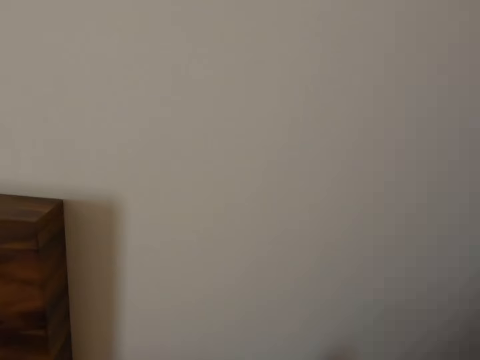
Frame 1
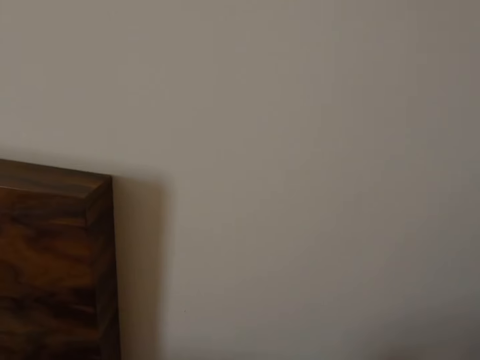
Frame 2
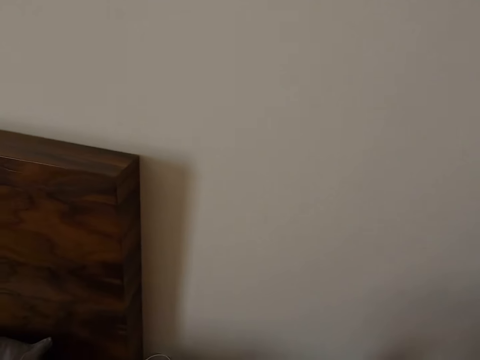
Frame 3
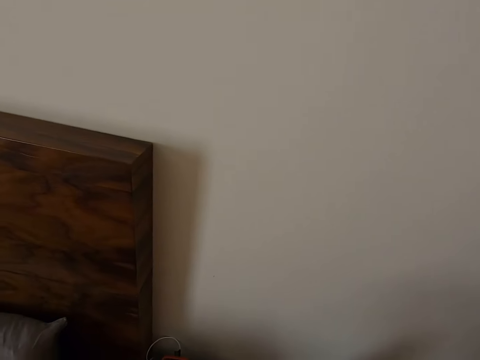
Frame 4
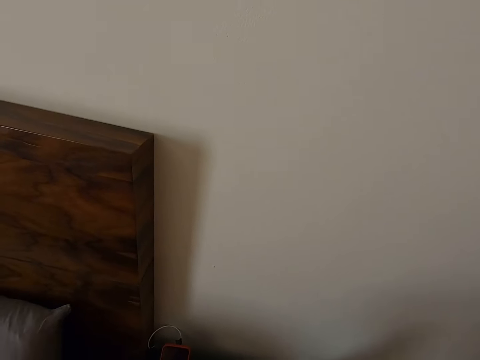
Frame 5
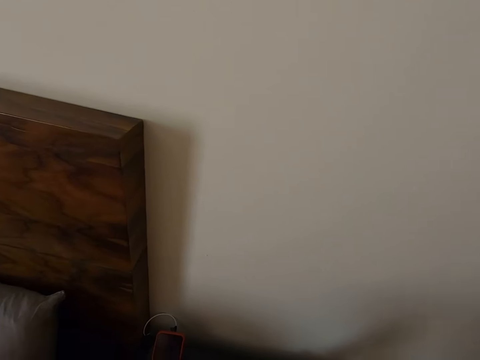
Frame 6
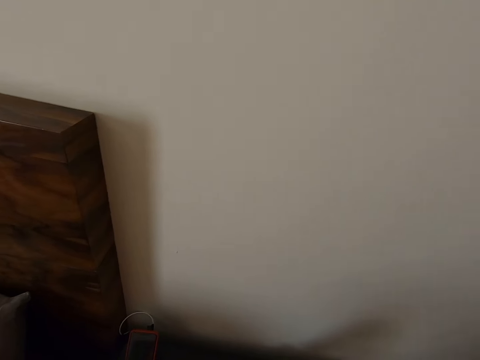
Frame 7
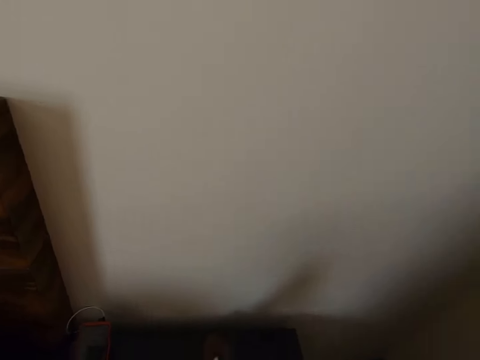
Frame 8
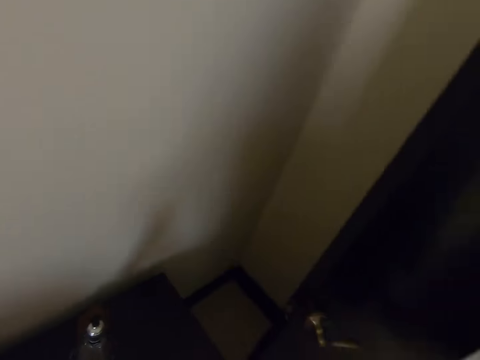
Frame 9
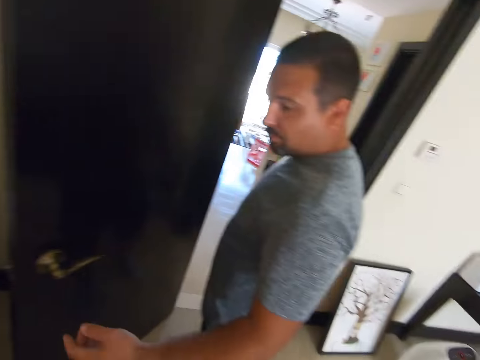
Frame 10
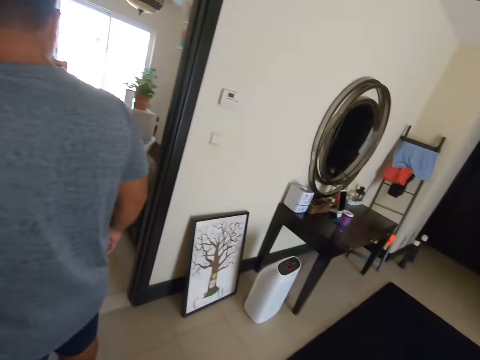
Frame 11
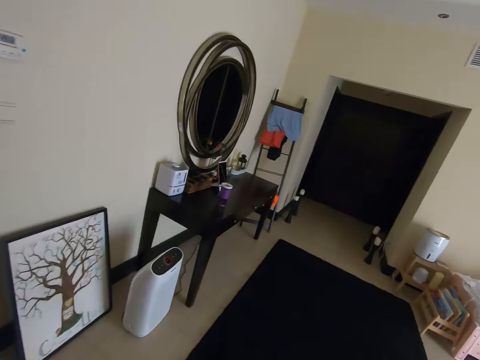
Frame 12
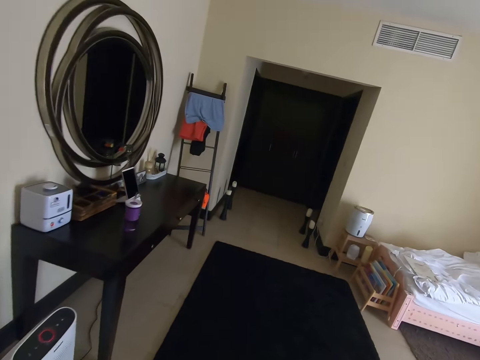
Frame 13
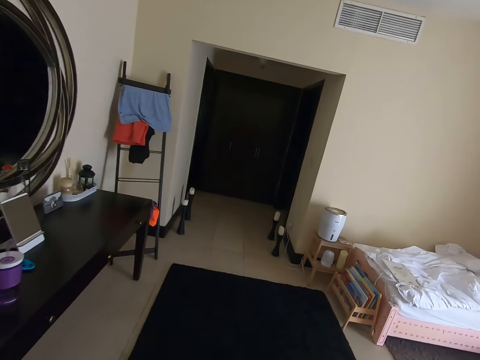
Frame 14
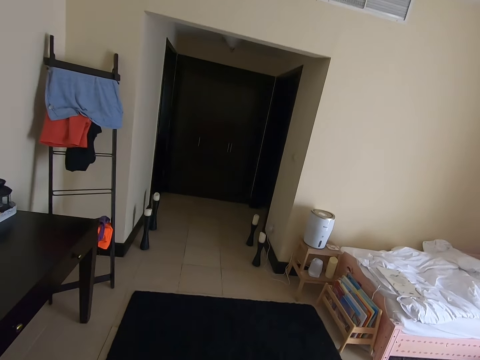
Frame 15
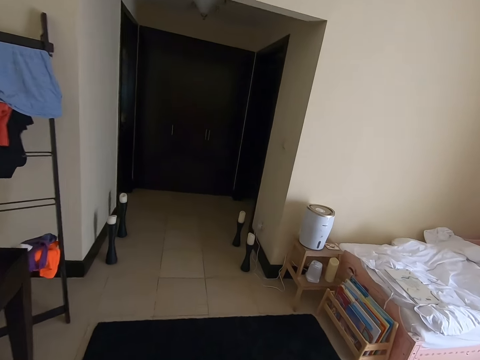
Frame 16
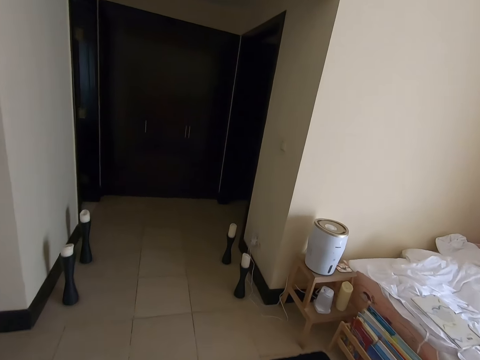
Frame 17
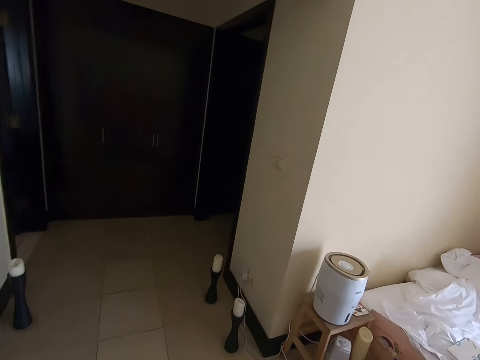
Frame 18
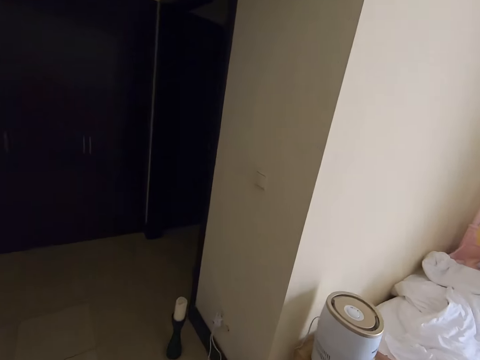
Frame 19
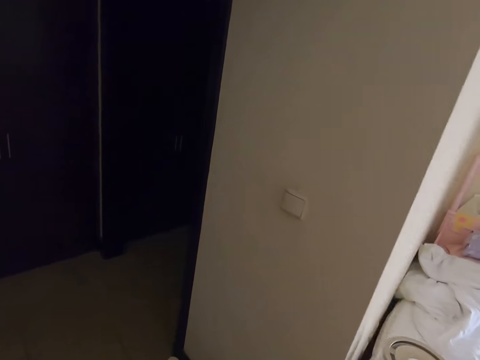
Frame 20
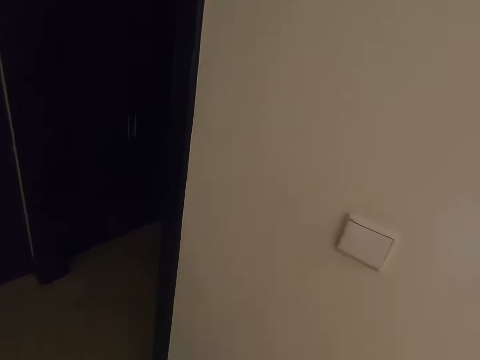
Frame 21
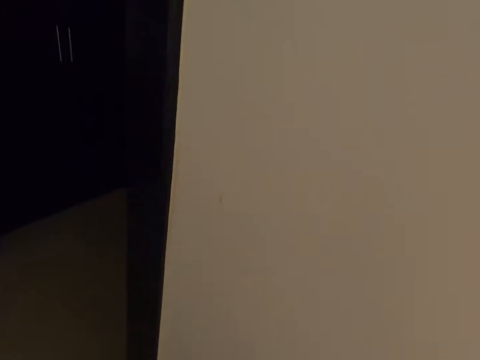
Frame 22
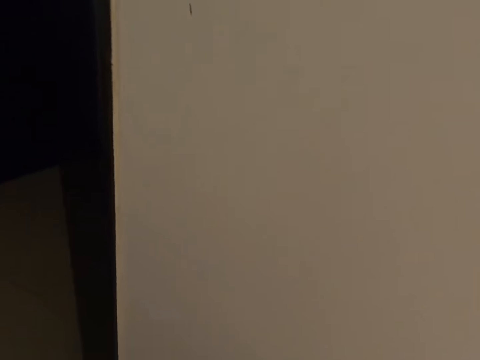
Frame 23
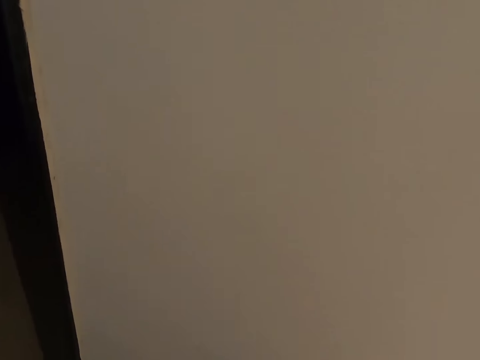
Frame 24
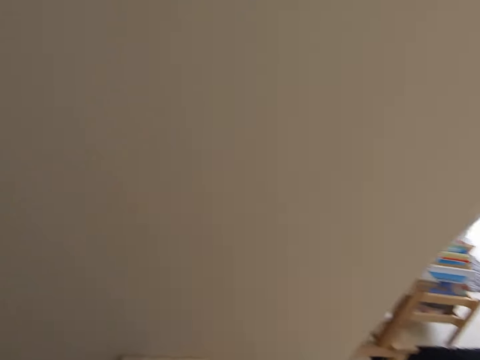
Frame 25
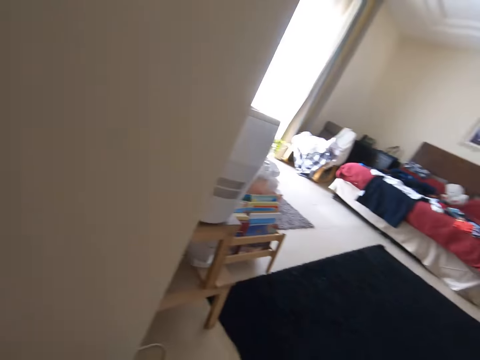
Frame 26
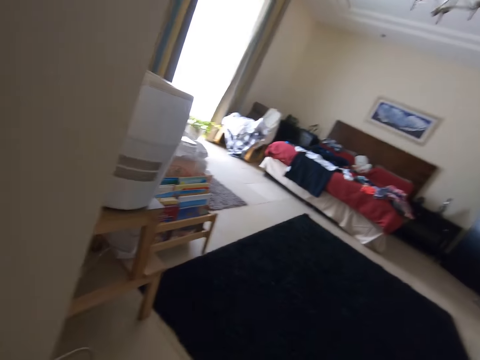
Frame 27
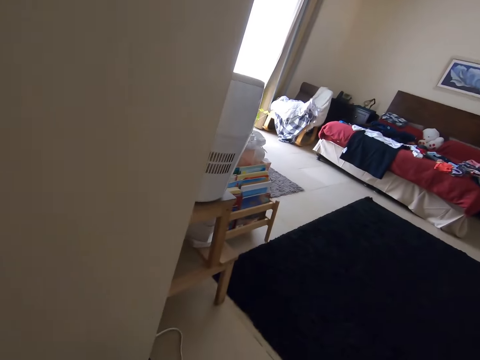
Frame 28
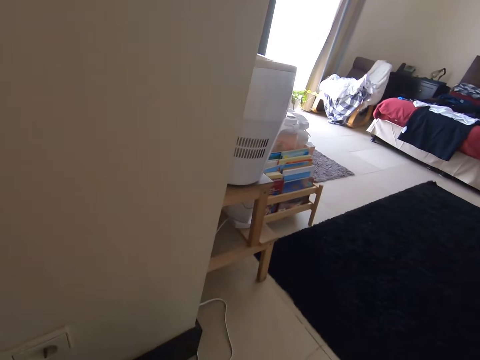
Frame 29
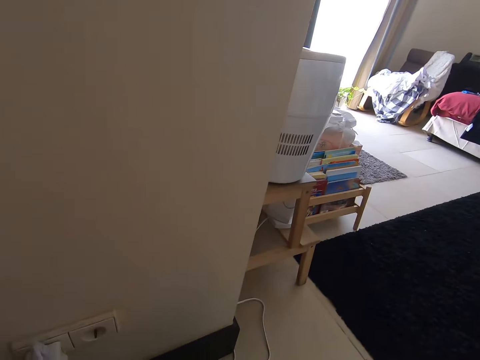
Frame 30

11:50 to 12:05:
The camera wearer does something. They dialogue with a man. They turn around. The man talks to the camera wearer. The man stands beside the camera wearer. The camera wearer turns around. They walk in the room. They look around, bend down, turn around, look around and dialogue with the man.

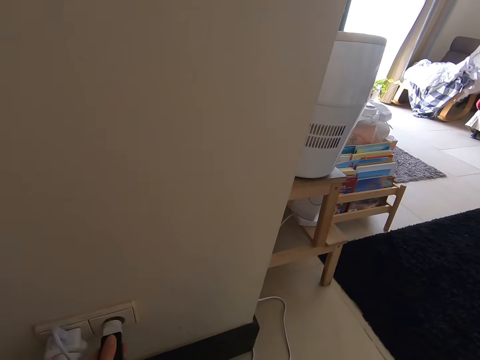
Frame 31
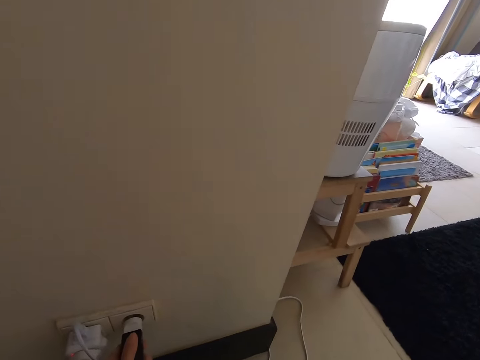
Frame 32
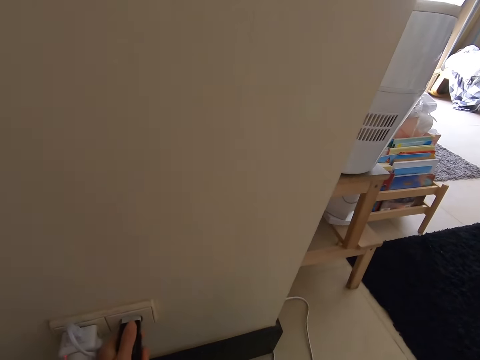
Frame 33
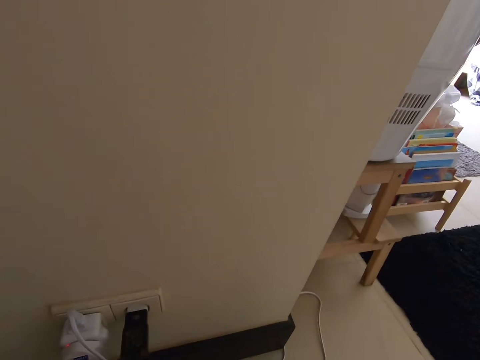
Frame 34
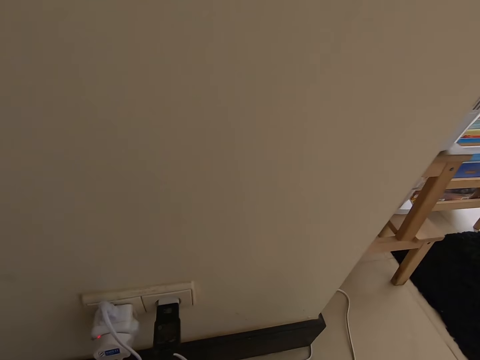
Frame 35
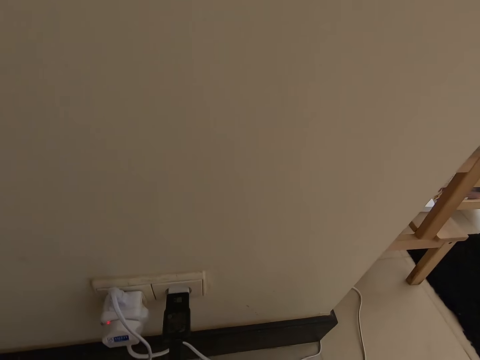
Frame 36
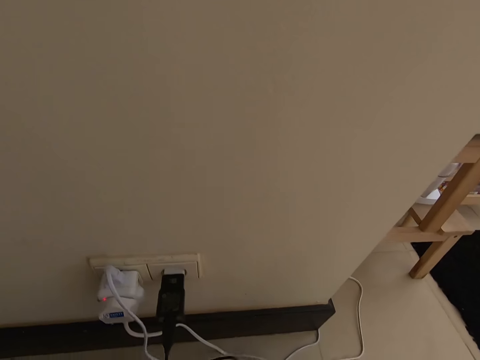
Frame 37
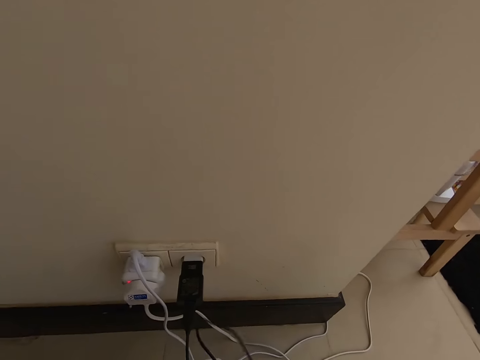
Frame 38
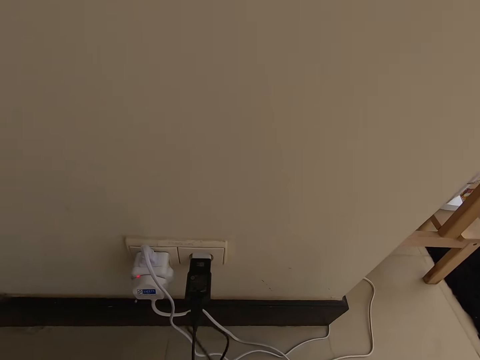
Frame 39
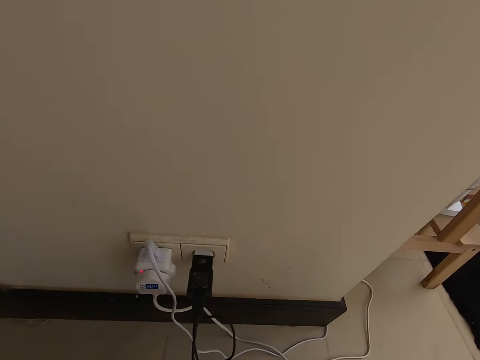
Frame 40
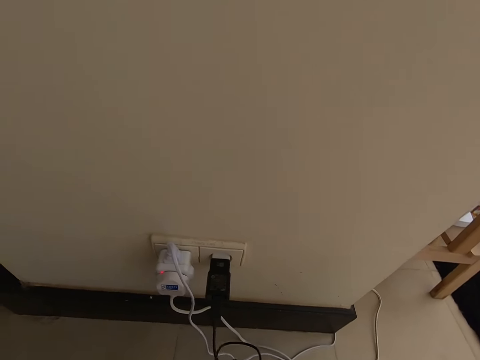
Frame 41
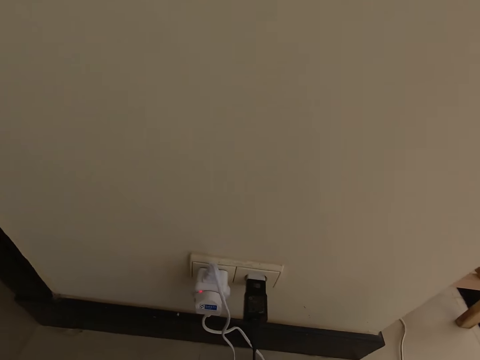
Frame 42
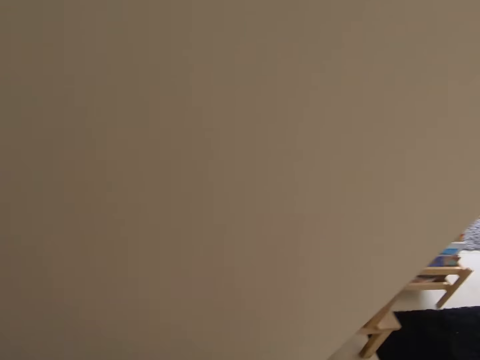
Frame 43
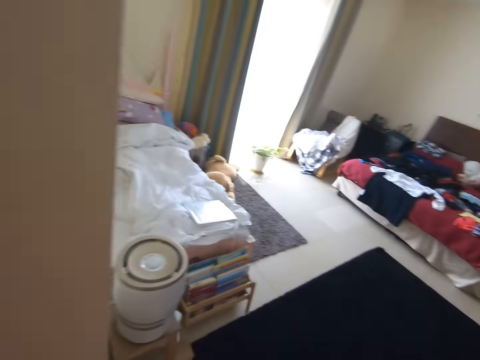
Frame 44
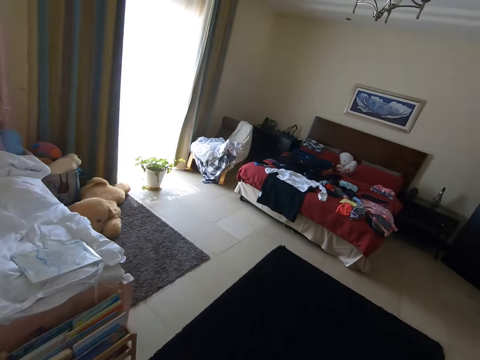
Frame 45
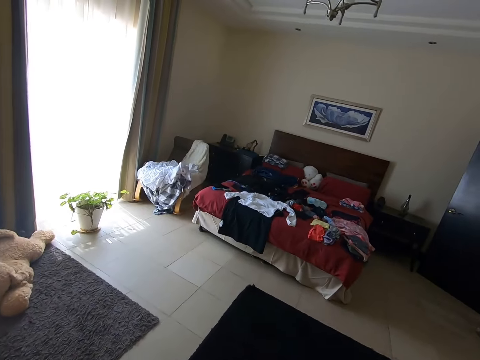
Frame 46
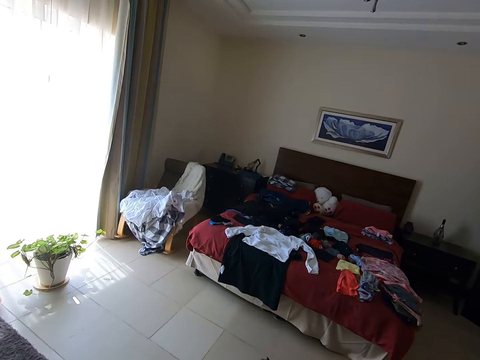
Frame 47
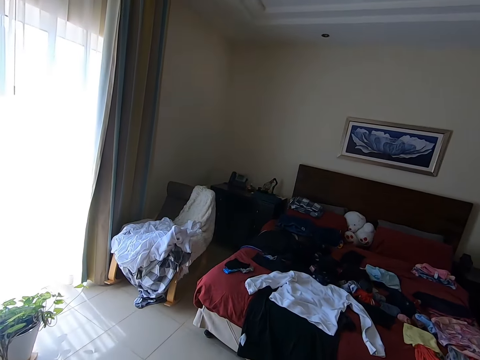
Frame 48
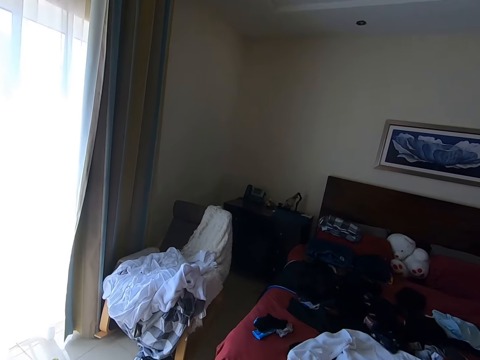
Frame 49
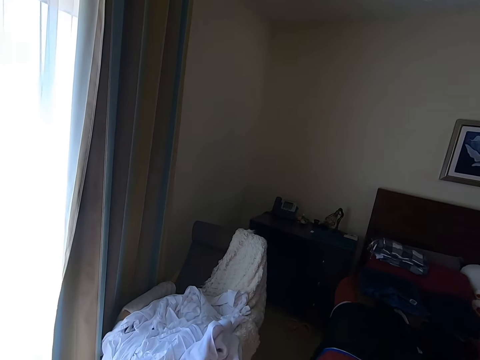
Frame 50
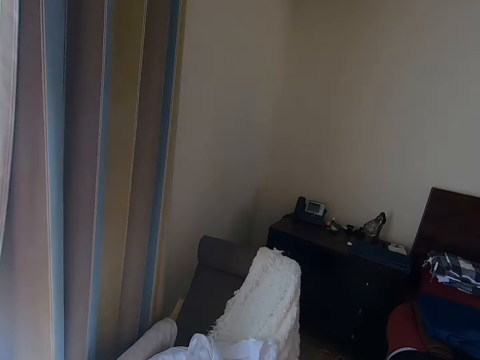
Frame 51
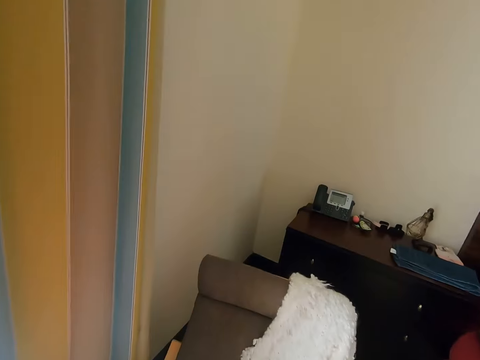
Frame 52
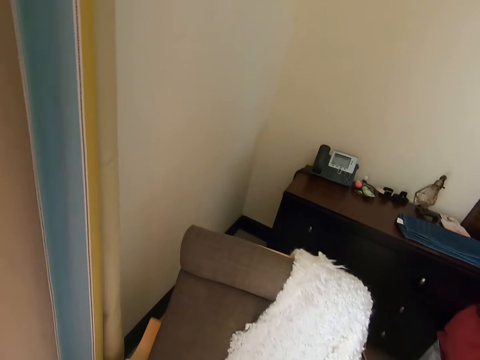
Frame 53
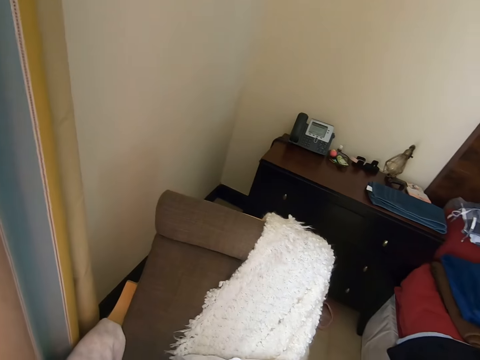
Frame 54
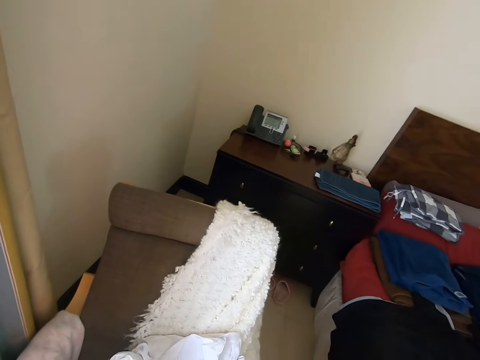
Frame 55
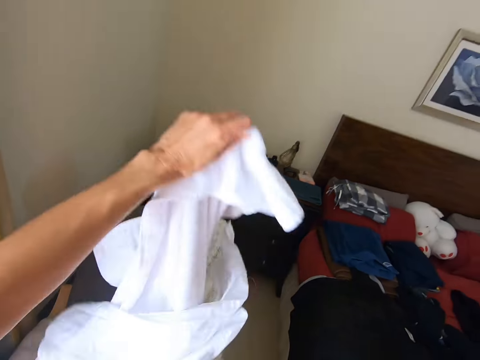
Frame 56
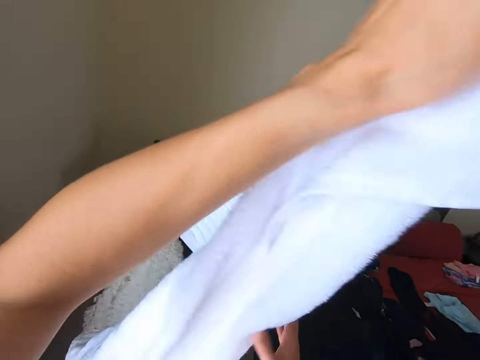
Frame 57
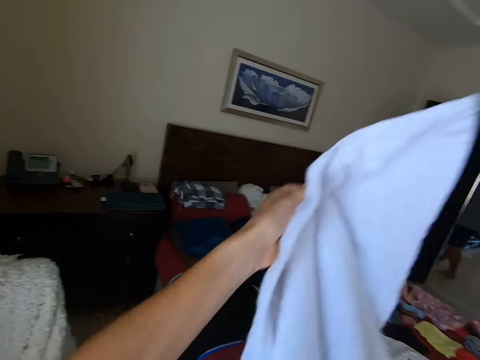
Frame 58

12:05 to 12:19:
The camera wearer plugs a charger in the socket. They straighten the charger cable. They dialogue with a man. They straighten the wire. They walk in the room and turn around. They hold a towel.
